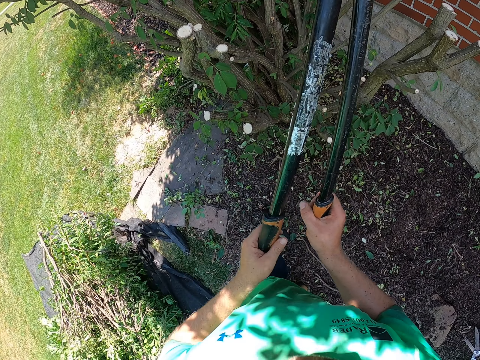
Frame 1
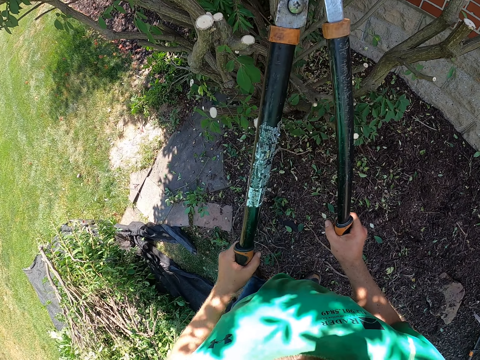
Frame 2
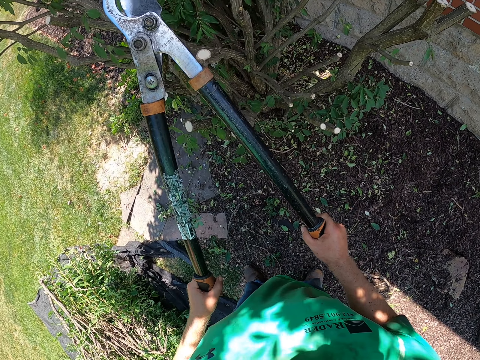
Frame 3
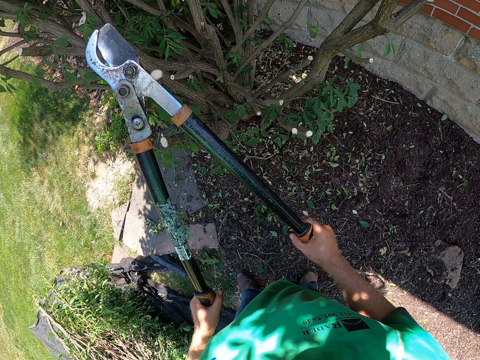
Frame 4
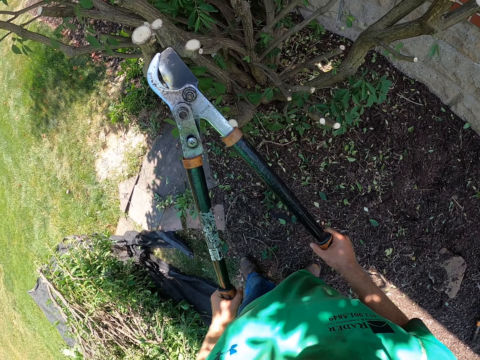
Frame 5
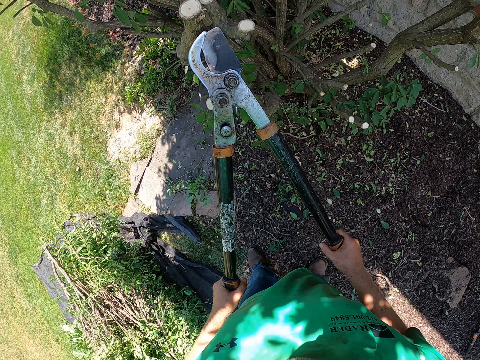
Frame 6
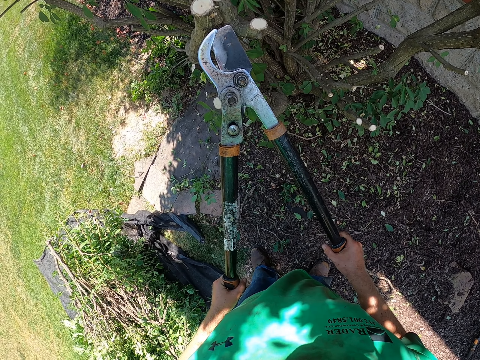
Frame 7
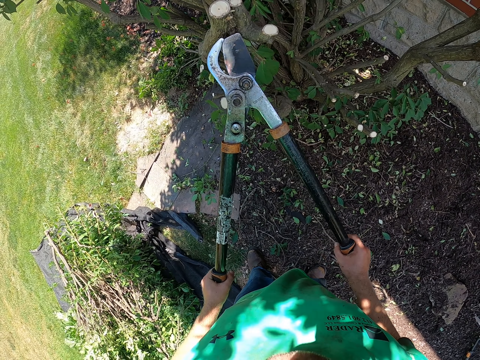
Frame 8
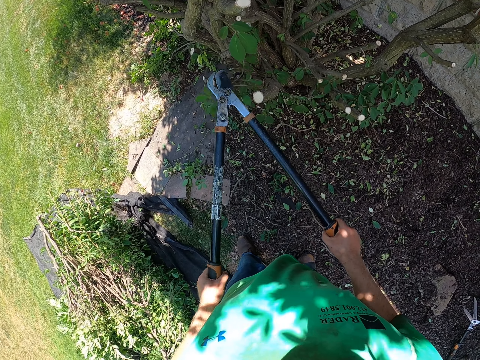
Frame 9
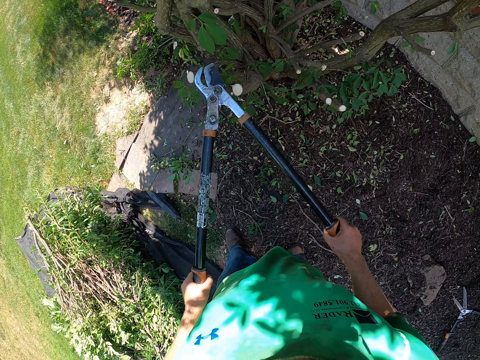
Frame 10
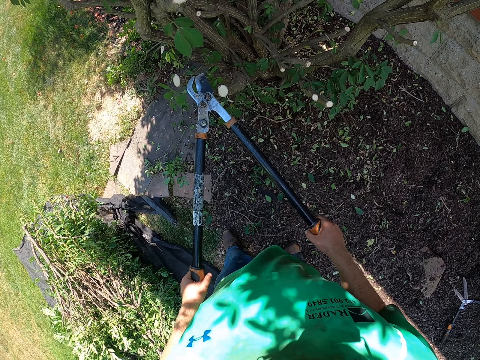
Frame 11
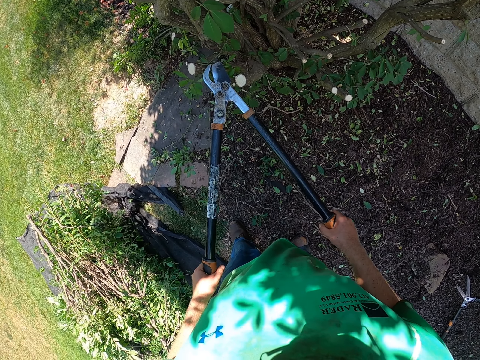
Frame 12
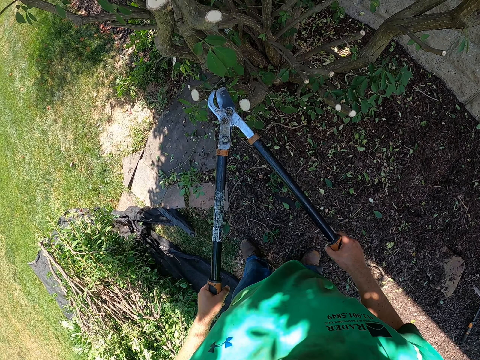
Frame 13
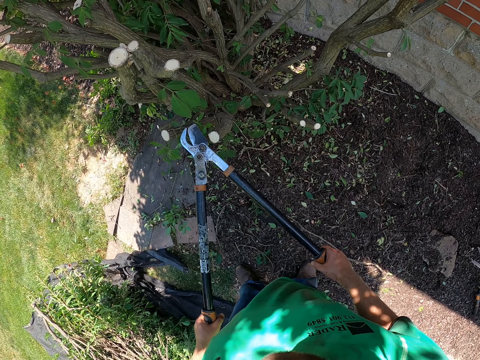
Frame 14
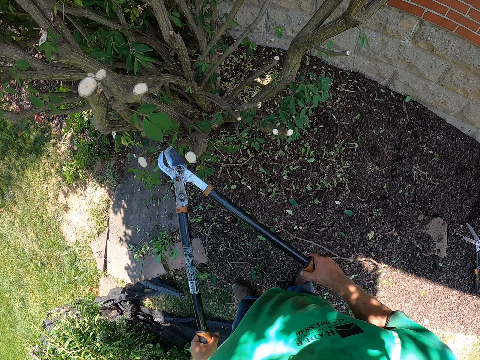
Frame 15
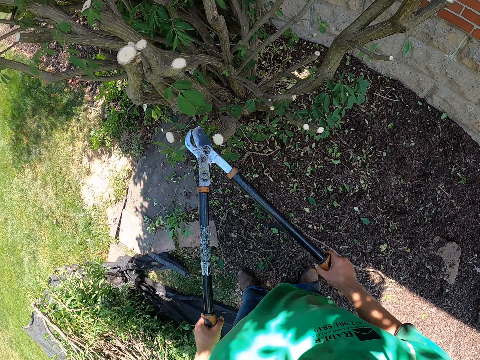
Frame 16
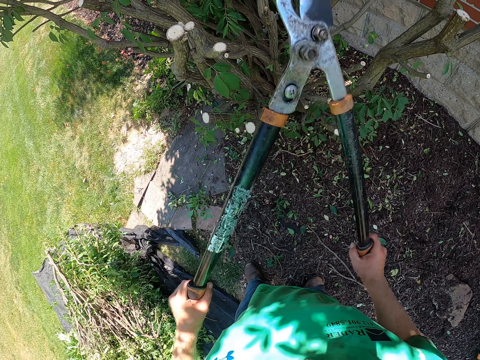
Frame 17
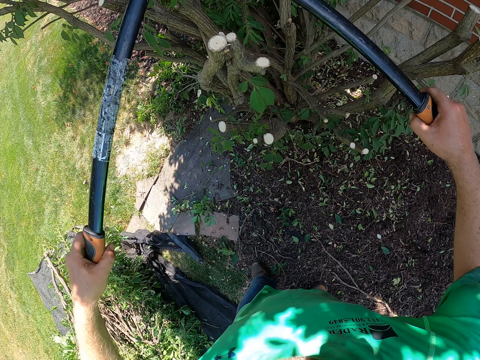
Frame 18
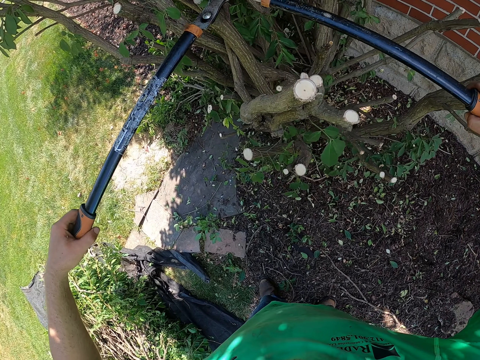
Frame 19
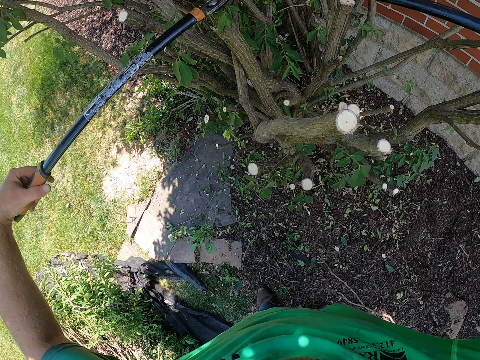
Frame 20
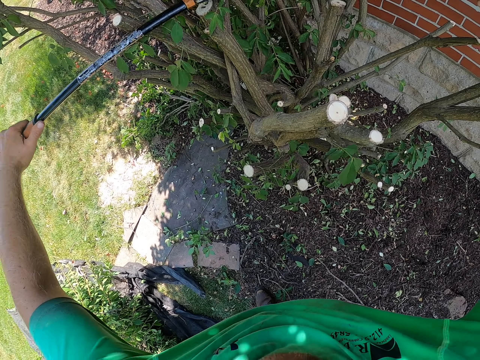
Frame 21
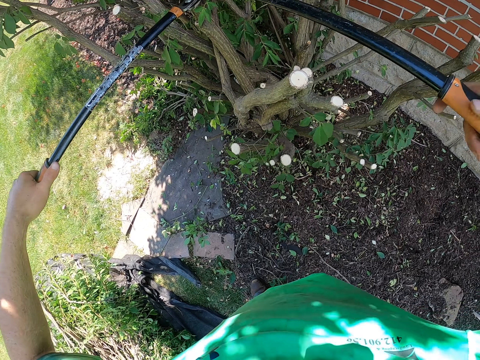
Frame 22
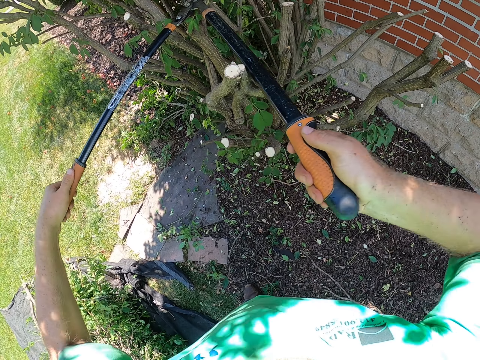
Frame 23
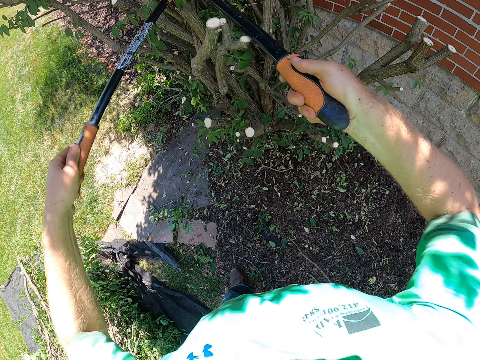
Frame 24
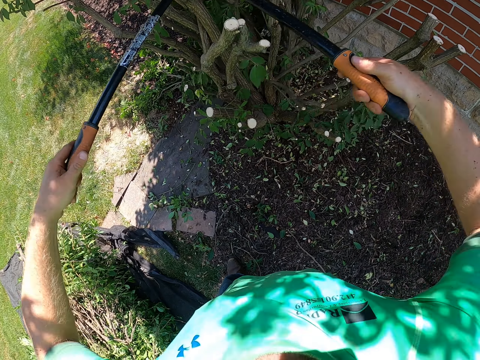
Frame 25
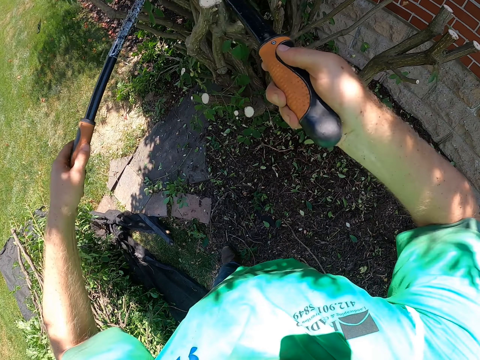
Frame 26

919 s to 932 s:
The camera wearer holds the pruner or pruning shears with both hands. They lower the pruning shears. They look around. They cut a tree branch to the floor with the pruner.

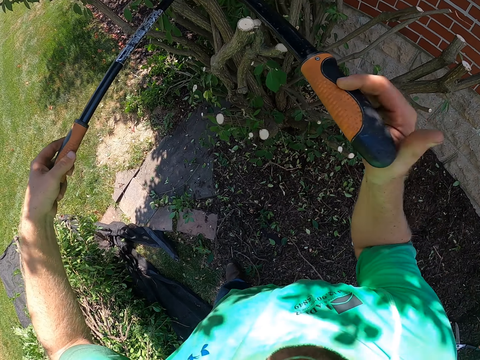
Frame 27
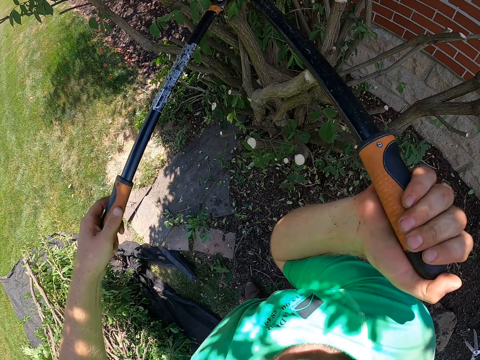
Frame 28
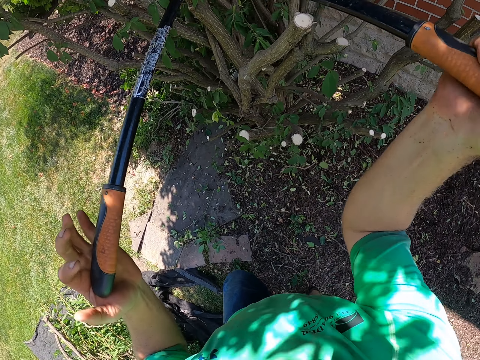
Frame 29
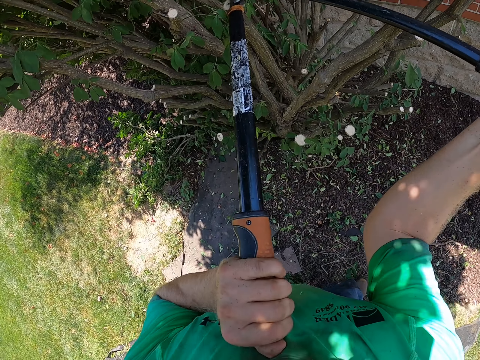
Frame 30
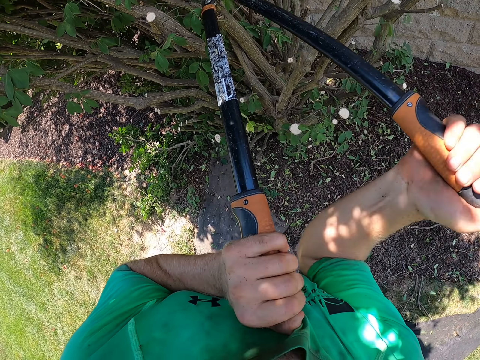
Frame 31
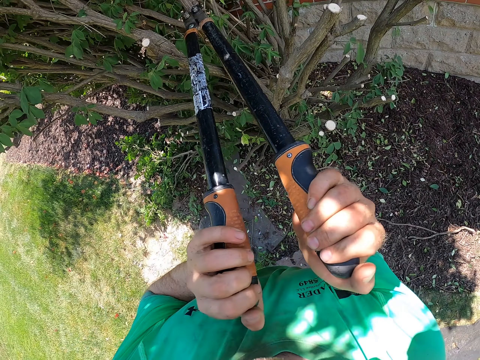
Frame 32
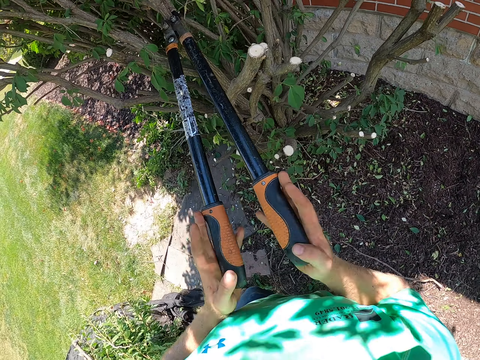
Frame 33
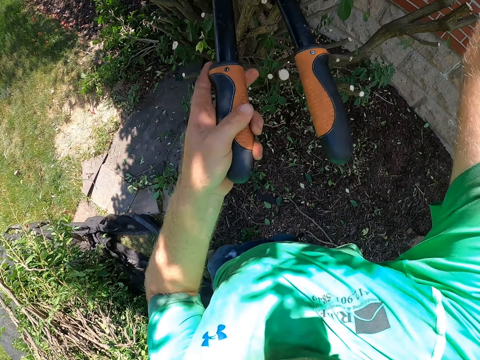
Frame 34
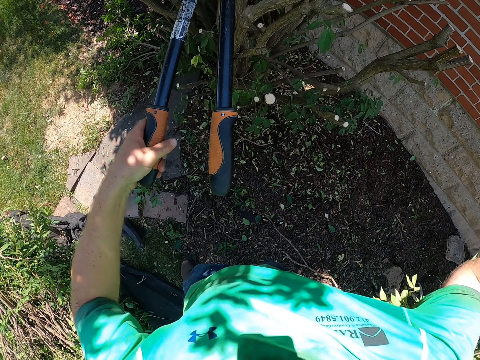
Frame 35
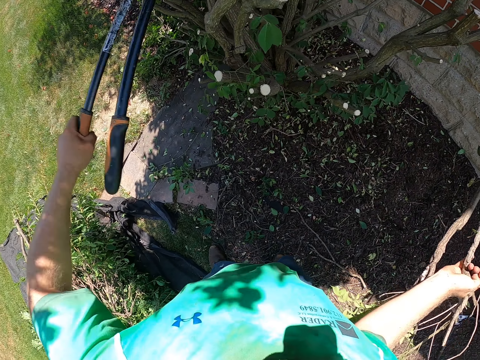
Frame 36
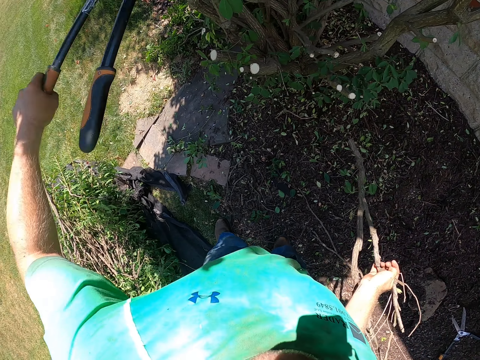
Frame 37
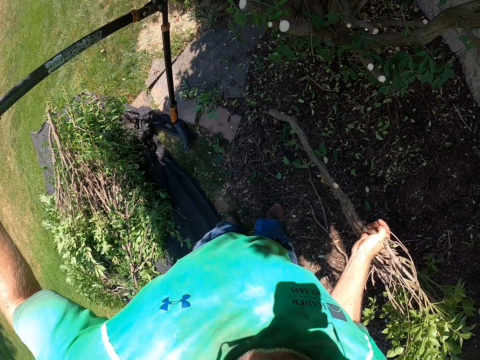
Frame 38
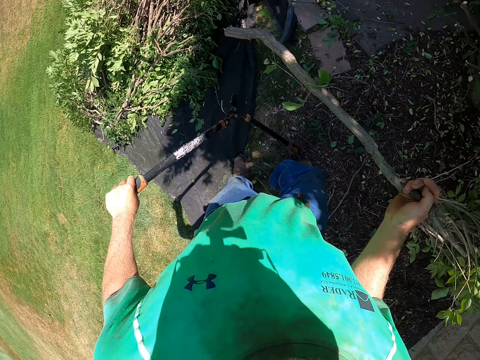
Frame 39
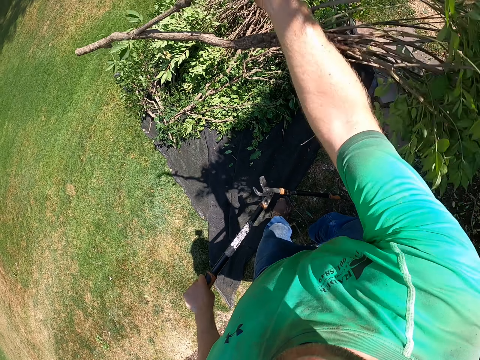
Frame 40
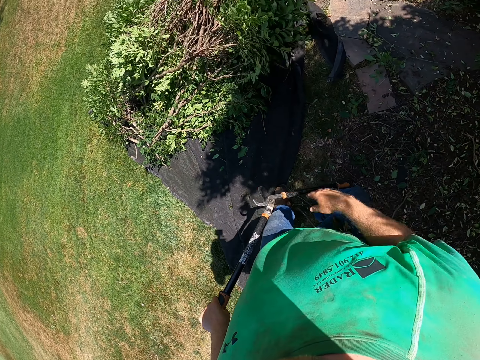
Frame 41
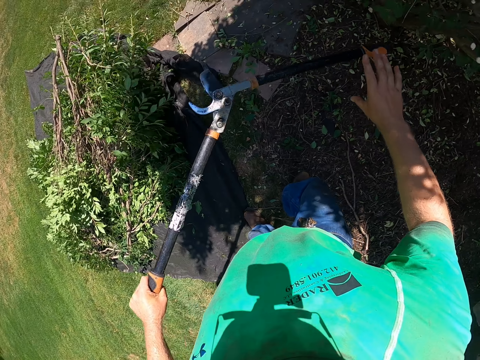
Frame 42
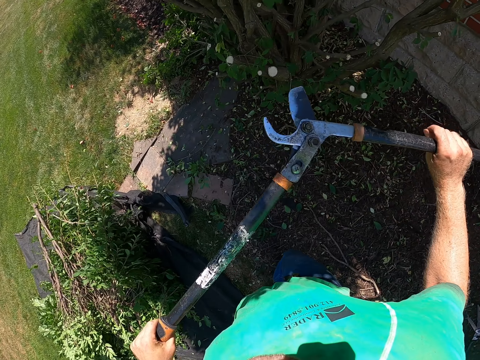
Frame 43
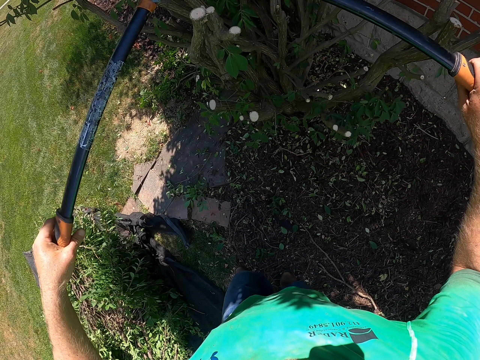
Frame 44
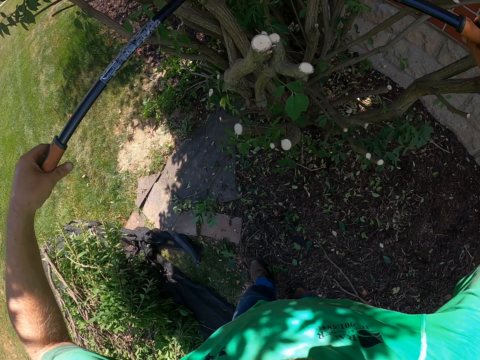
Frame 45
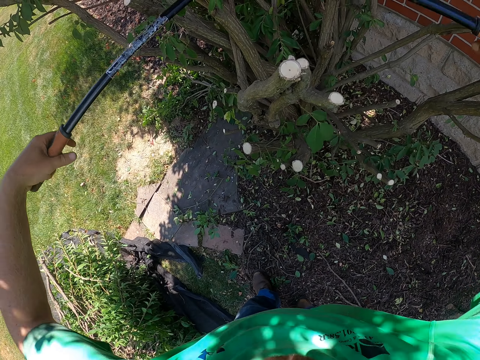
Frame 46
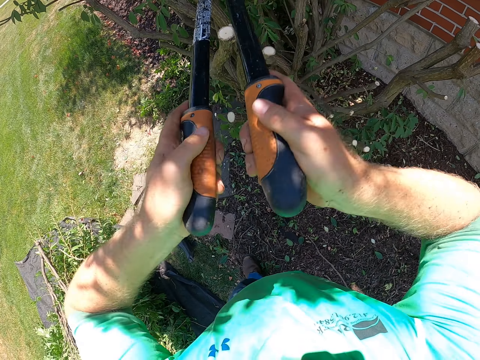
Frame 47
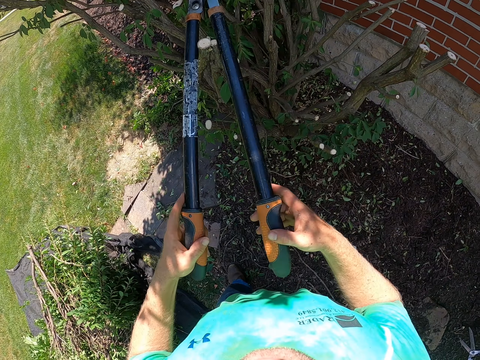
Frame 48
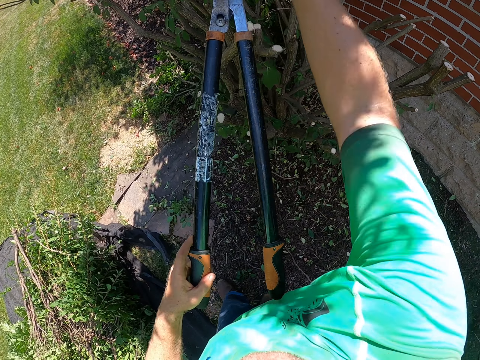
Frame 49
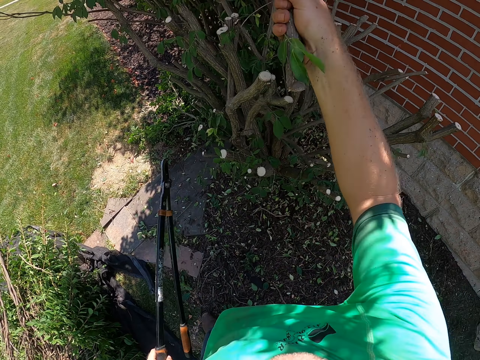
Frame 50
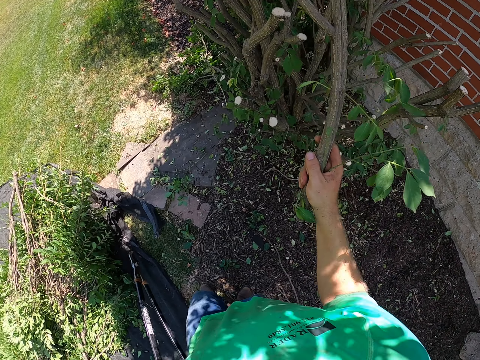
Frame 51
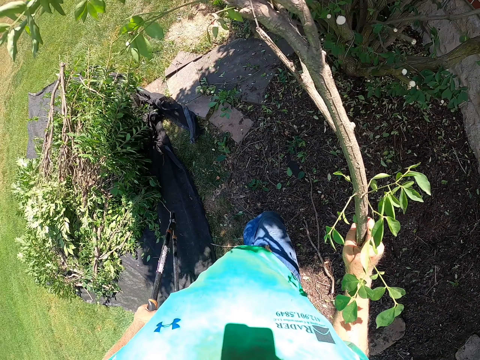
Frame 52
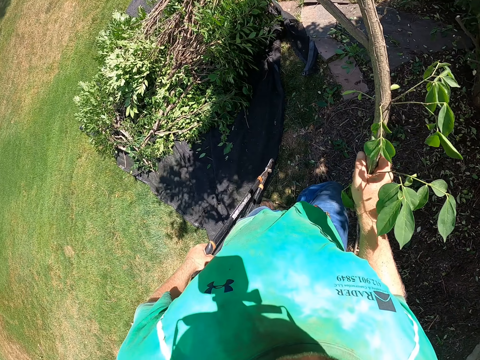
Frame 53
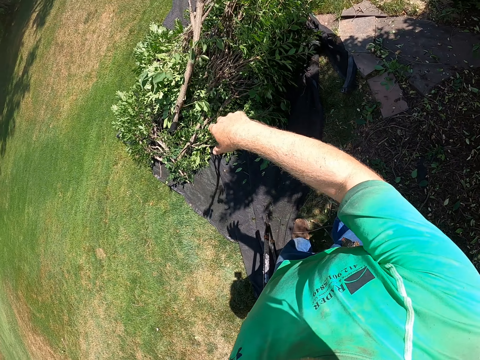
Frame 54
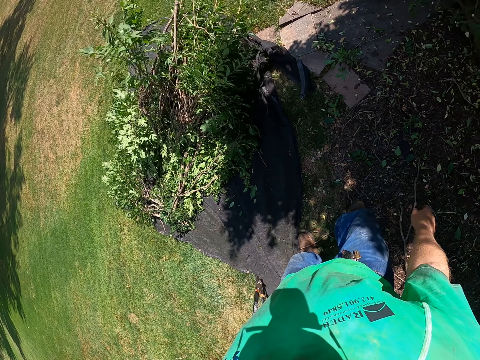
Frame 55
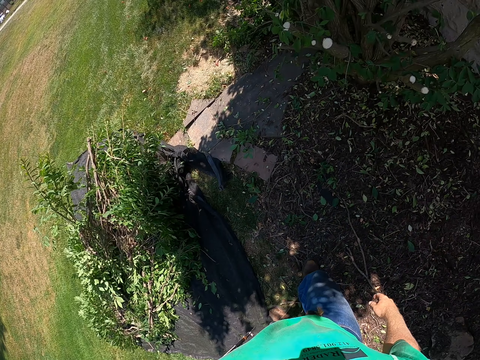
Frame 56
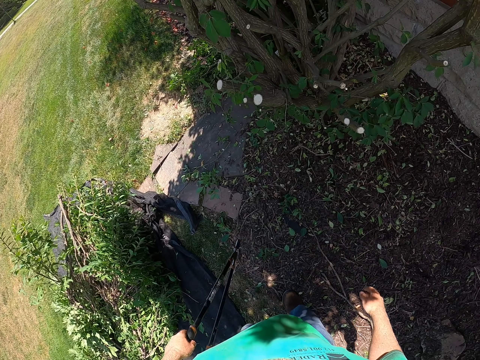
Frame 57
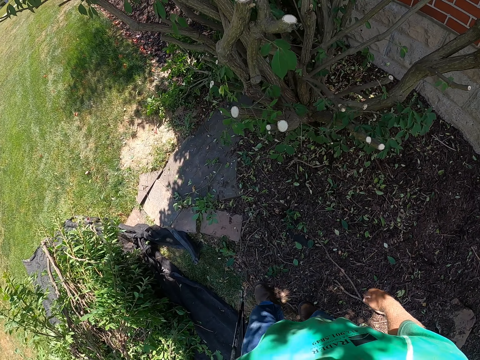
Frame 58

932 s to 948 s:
The camera wearer changes his right hand grip. He holds a tree branch in his right hand and holds the pruner or pruning shears with his left hand. He picks the branch. He holds the pruner to the floor in his left hand and drops the tree branch on the black cloth on the floor. He holds the pruner with both hands. He raises the pruning shears. He cuts a tree branch to the floor with the pruner. He holds the pruner with his left hand, pulls the tree branch with his right hand, and drops the tree branch on the black cloth on the floor.
